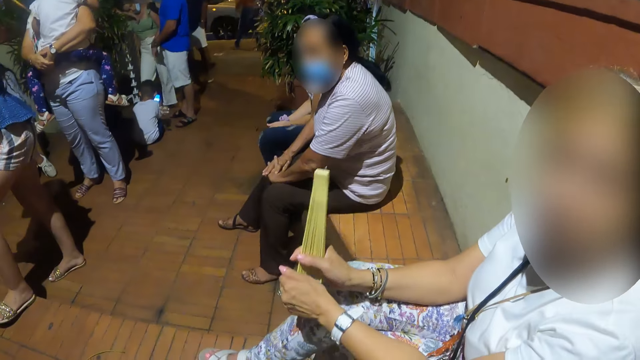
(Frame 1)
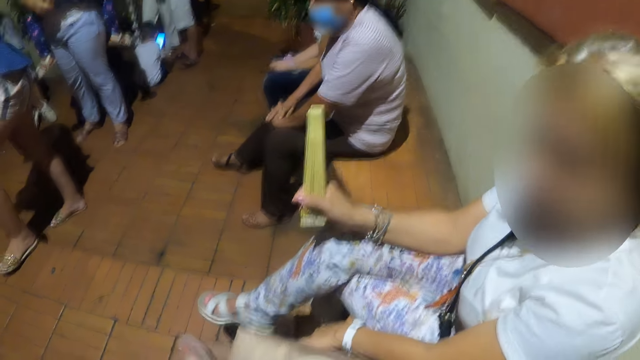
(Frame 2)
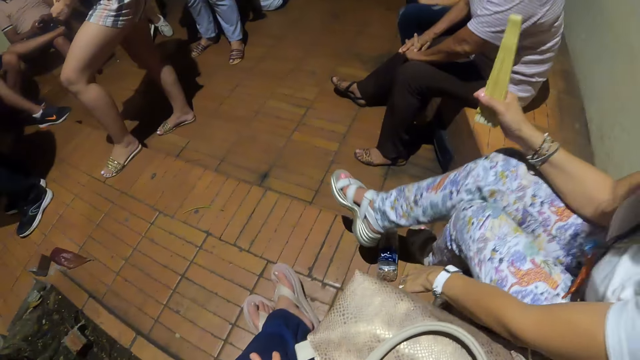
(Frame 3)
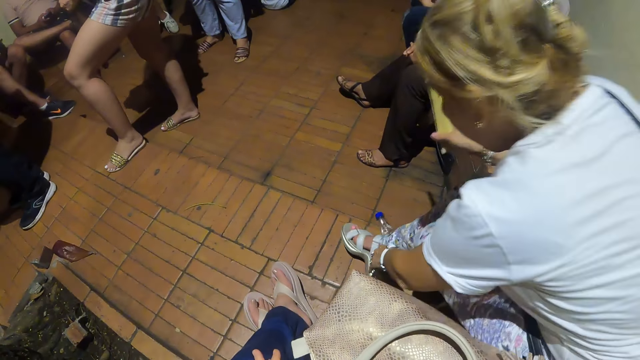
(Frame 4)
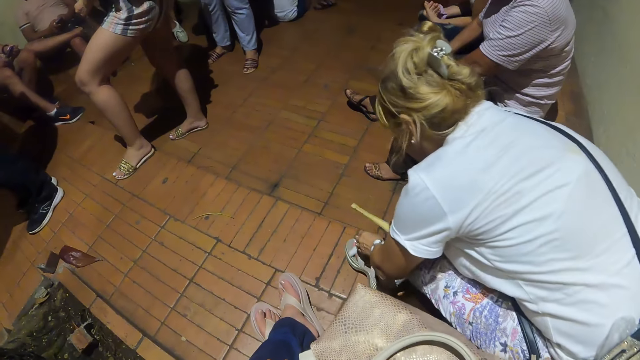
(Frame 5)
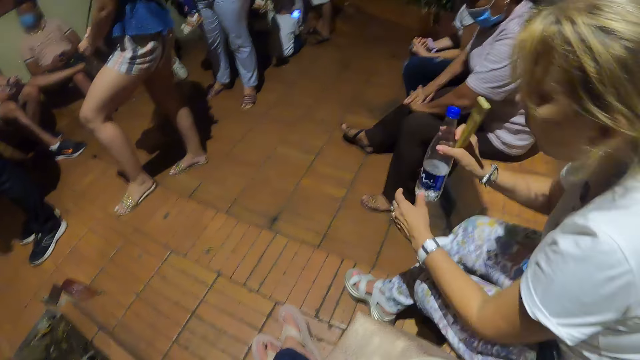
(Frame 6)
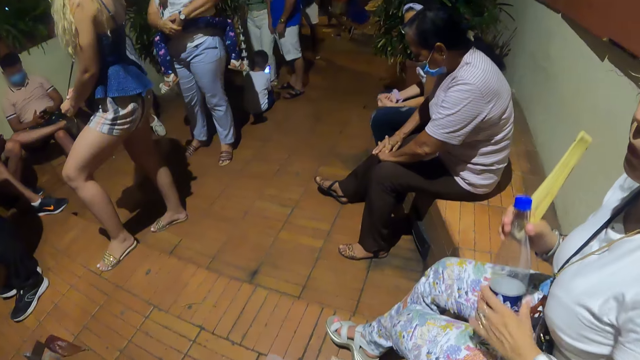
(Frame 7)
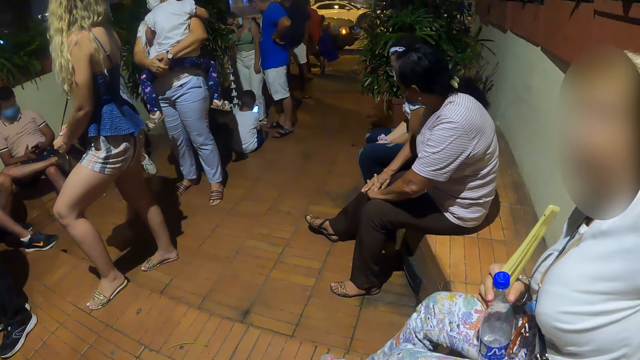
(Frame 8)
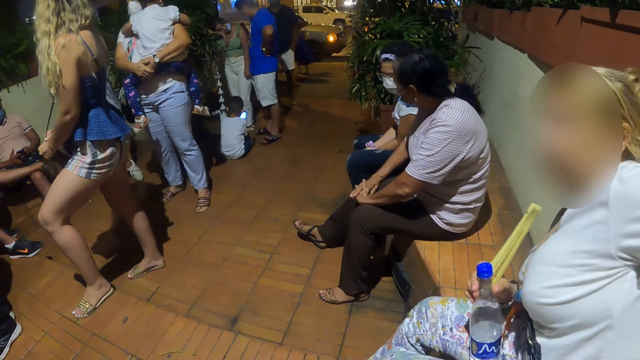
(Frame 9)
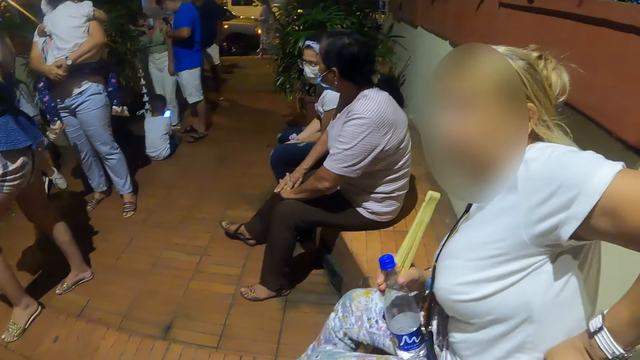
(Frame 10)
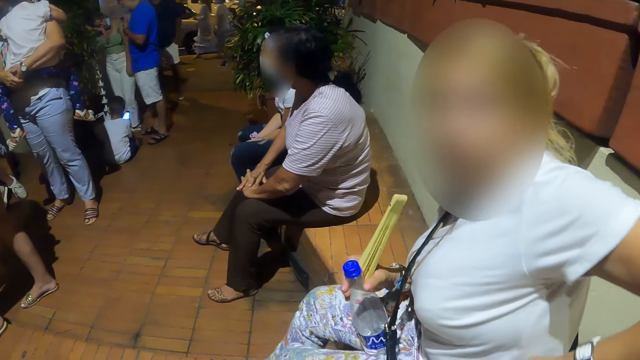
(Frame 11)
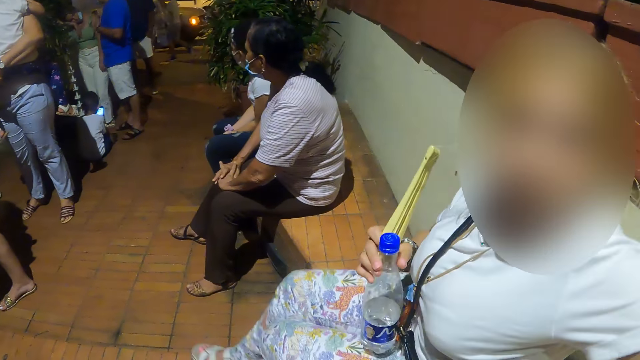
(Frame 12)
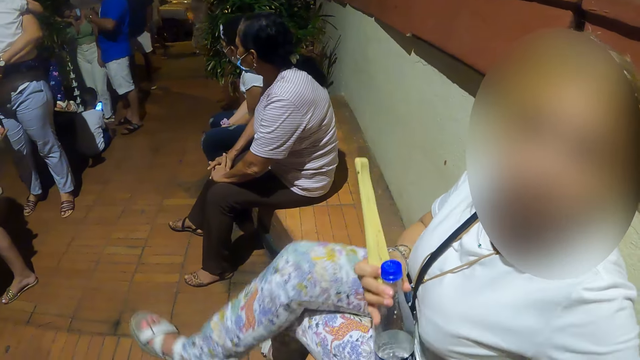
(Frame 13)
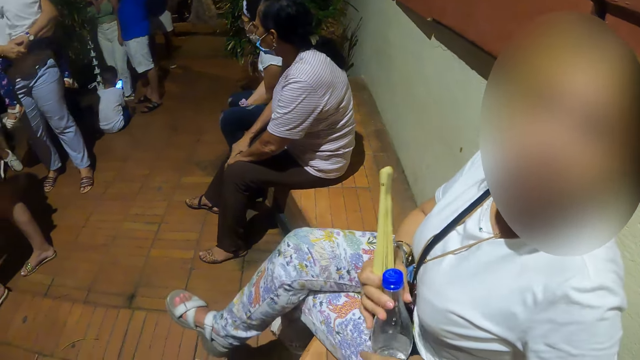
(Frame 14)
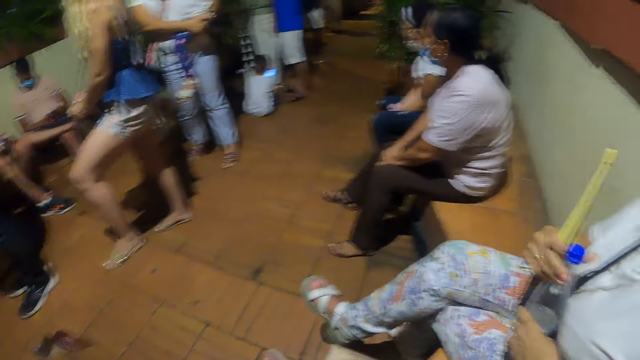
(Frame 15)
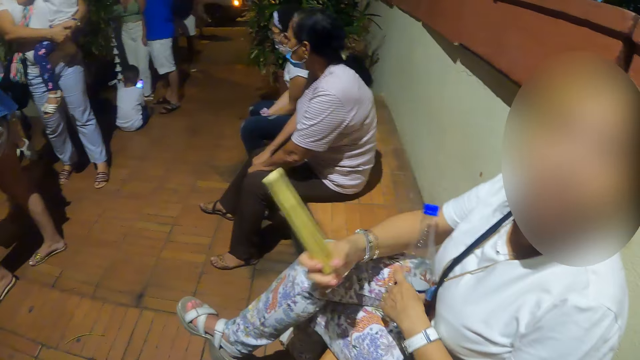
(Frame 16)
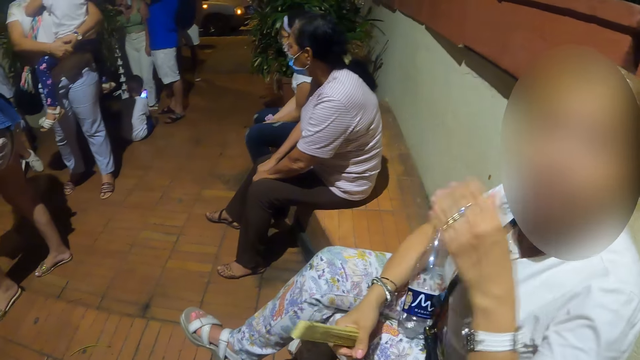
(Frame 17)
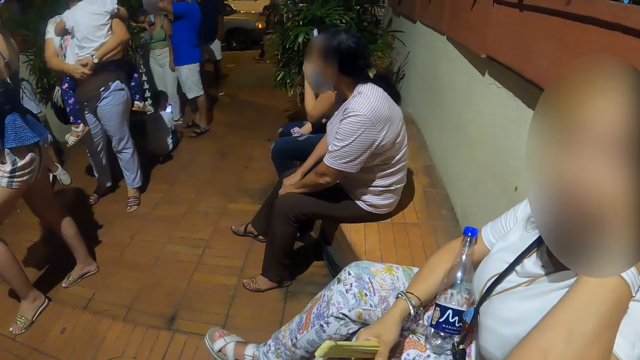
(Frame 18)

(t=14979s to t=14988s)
A woman touches shoes. The woman holds a water bottle.

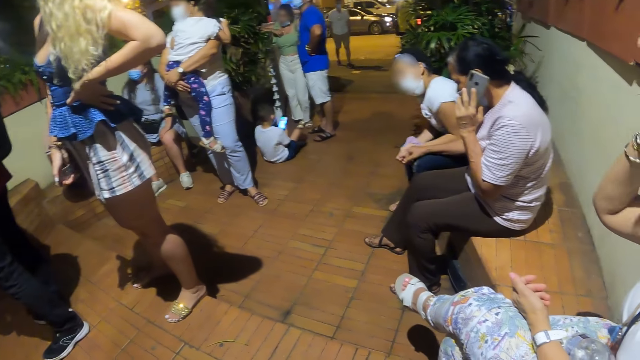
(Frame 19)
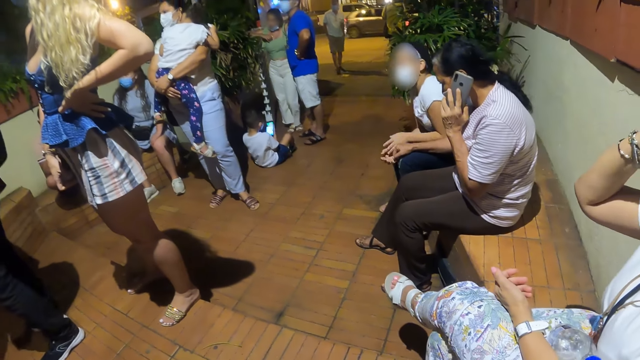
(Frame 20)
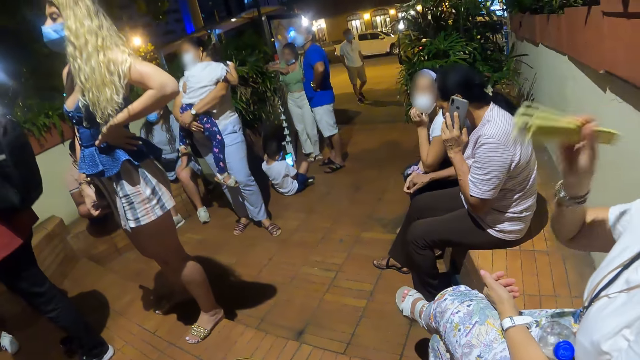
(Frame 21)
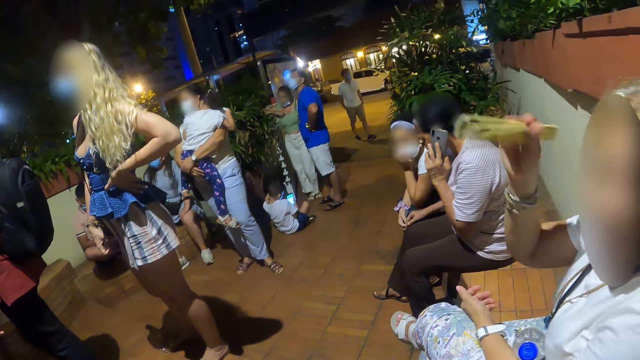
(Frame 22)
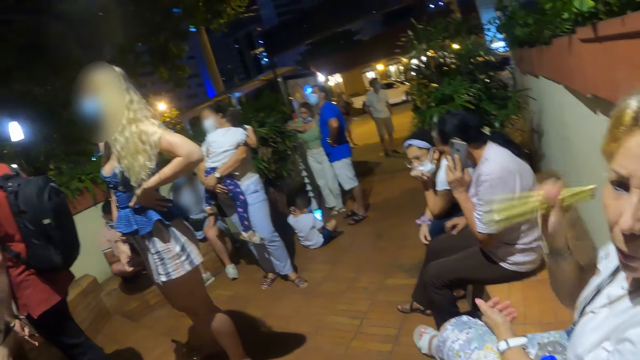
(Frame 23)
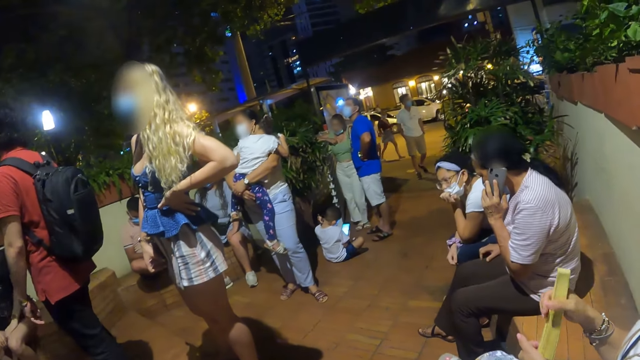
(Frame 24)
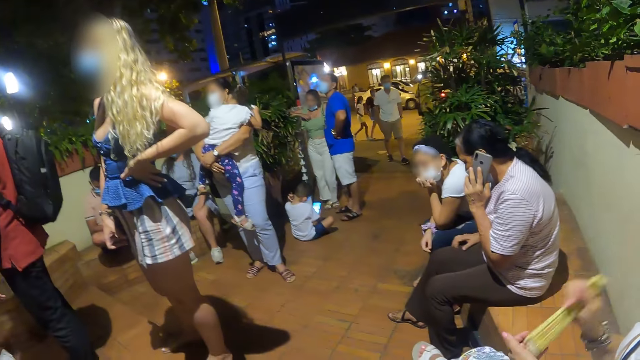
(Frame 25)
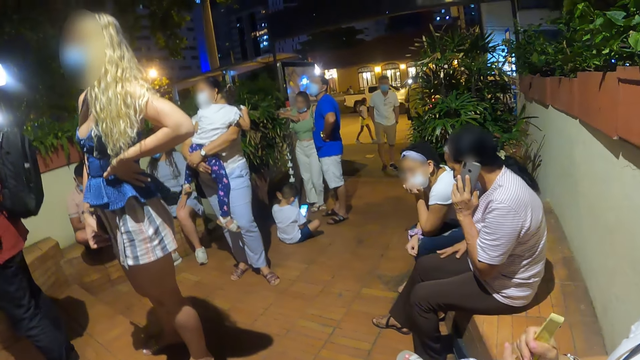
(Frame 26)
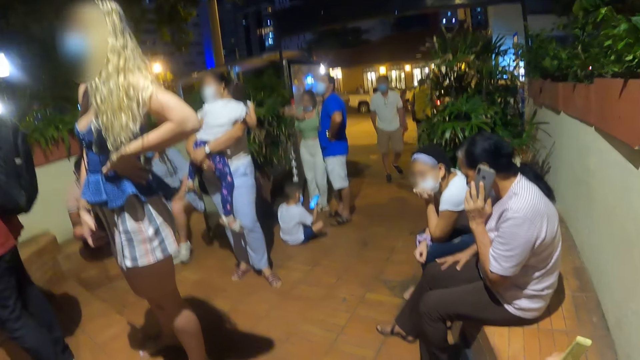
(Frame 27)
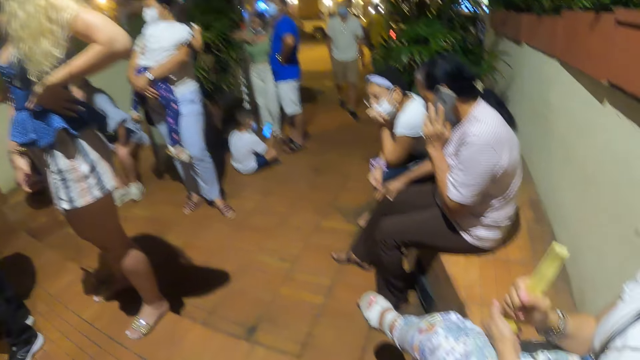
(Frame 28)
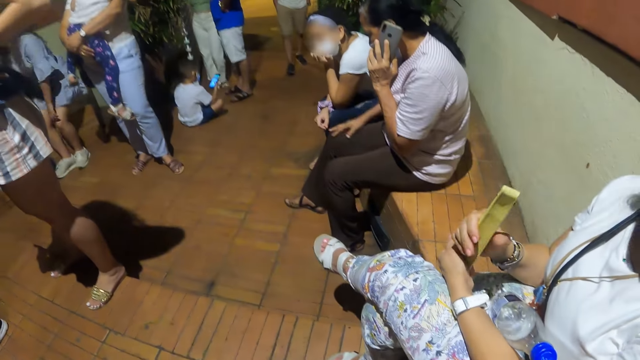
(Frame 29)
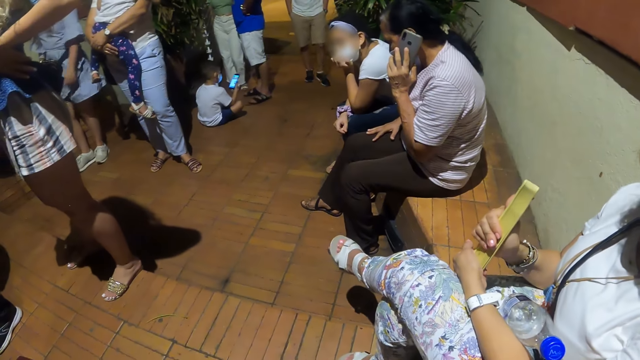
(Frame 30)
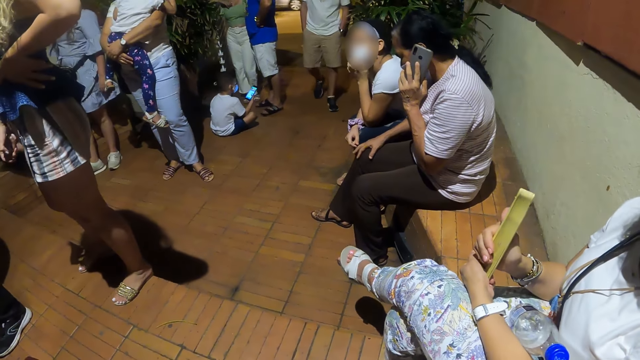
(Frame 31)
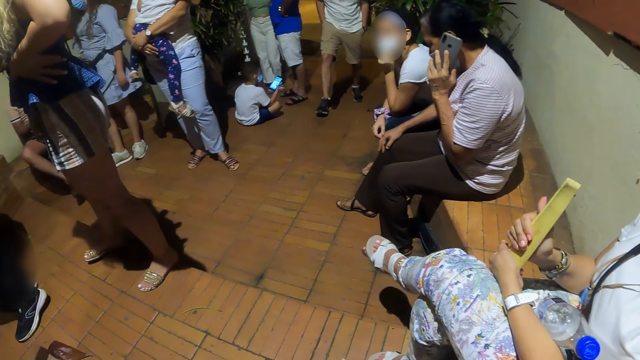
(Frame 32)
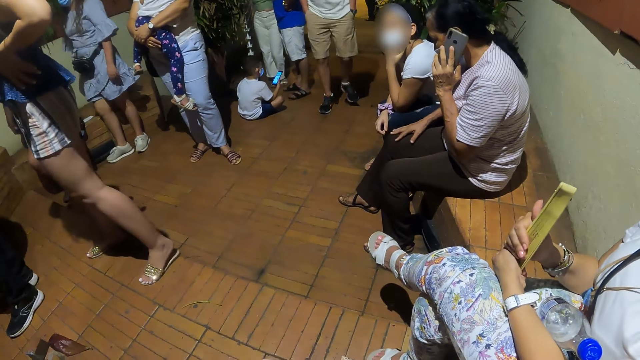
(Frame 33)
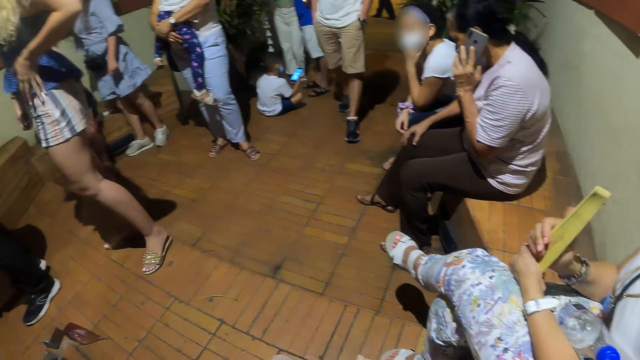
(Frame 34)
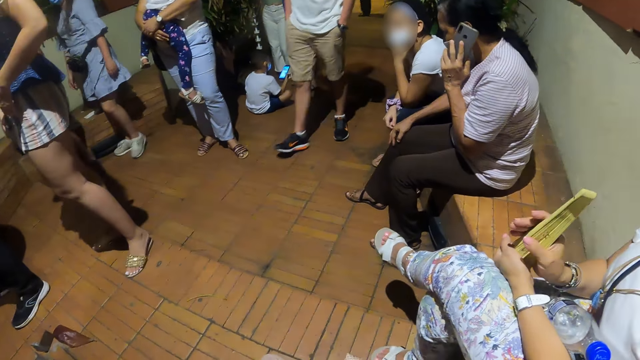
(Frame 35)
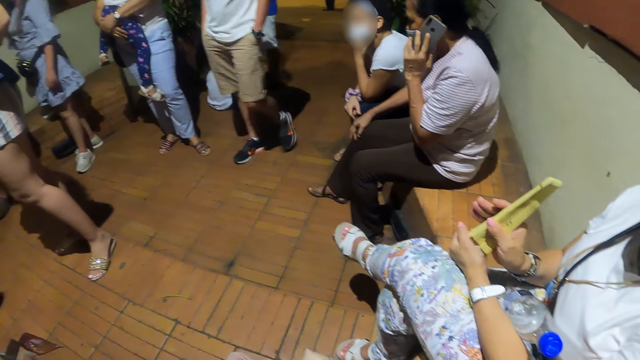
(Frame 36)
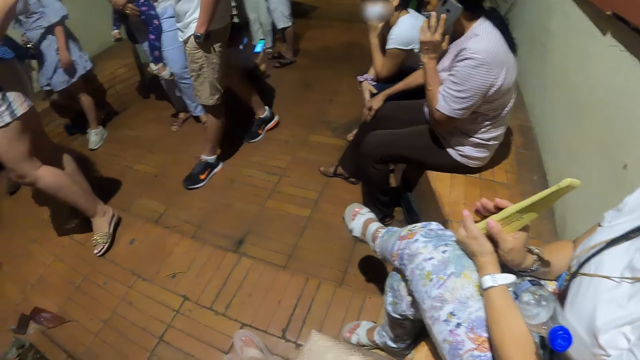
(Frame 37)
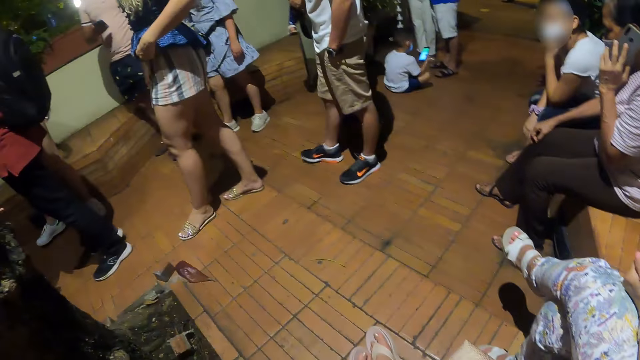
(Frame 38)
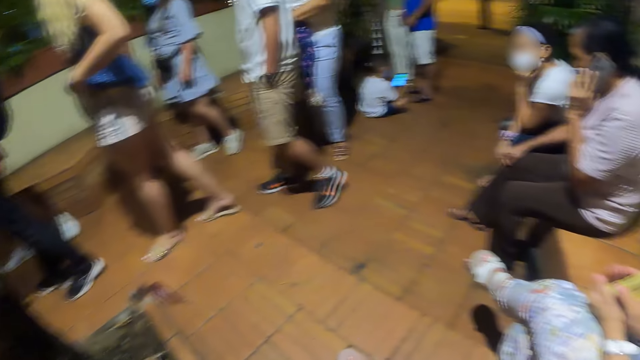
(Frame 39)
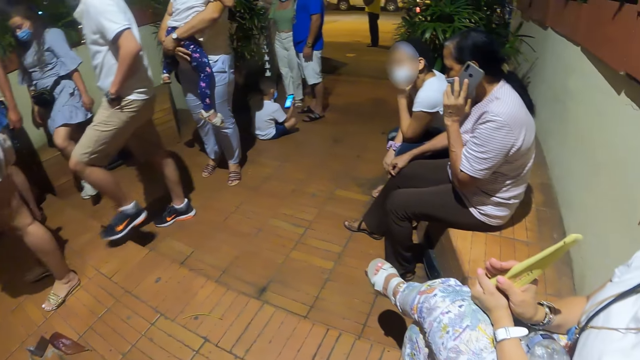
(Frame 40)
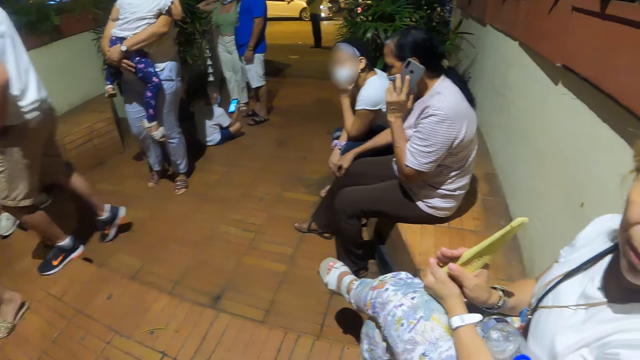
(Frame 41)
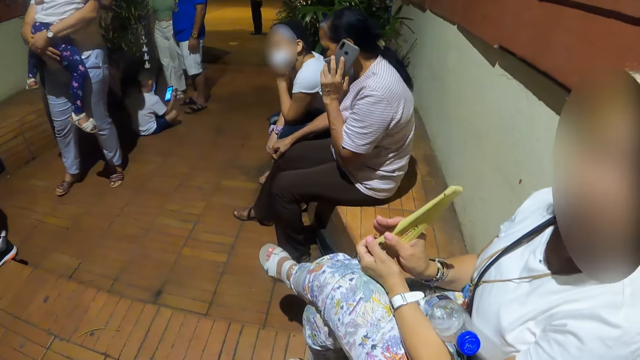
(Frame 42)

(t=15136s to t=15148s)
A woman converses with the camera wearer. The camera wearer converses with the woman.
